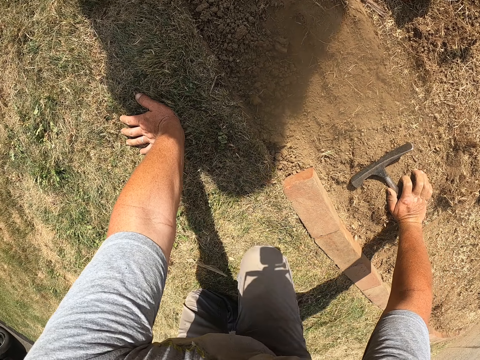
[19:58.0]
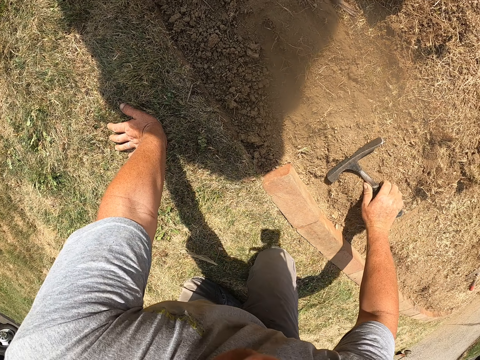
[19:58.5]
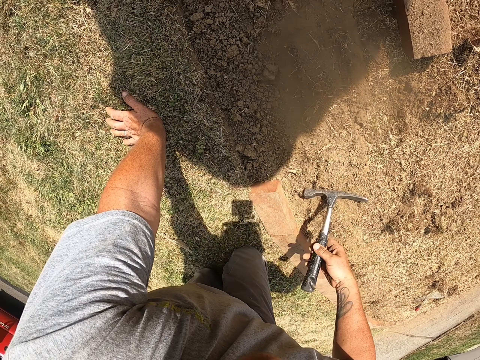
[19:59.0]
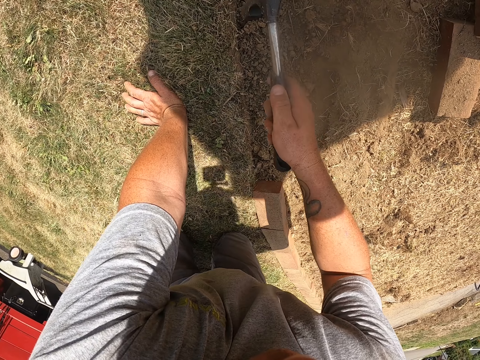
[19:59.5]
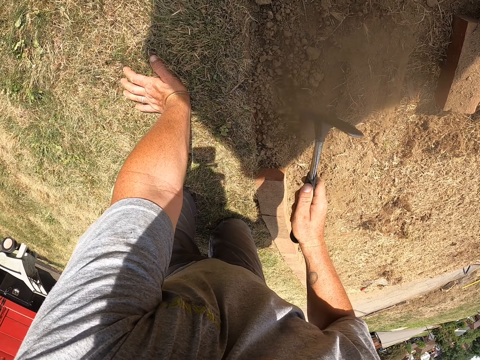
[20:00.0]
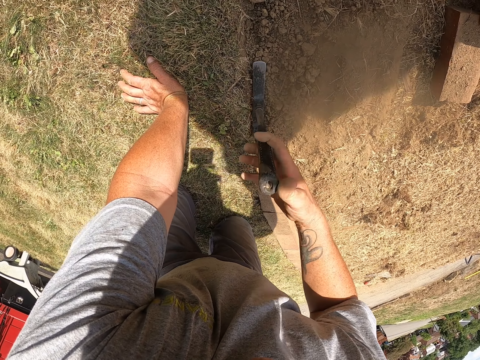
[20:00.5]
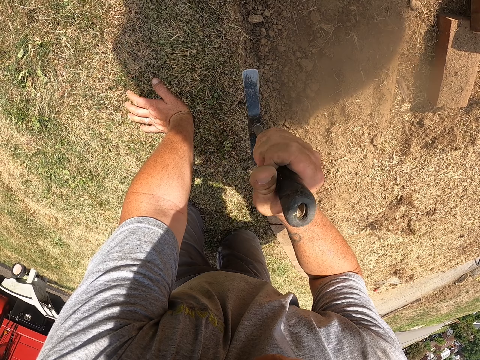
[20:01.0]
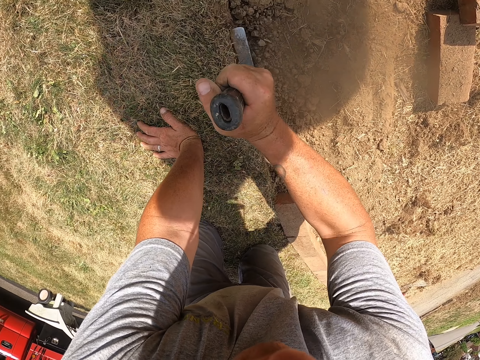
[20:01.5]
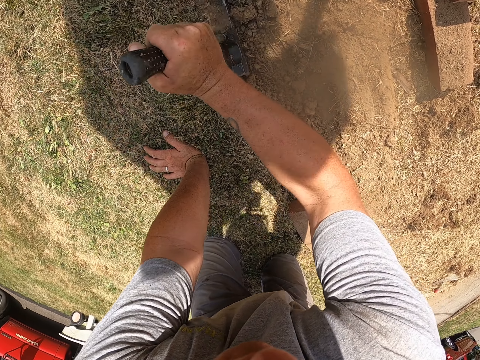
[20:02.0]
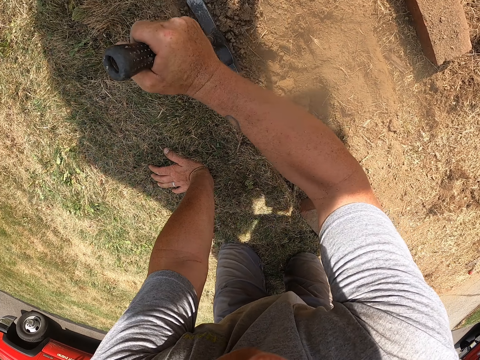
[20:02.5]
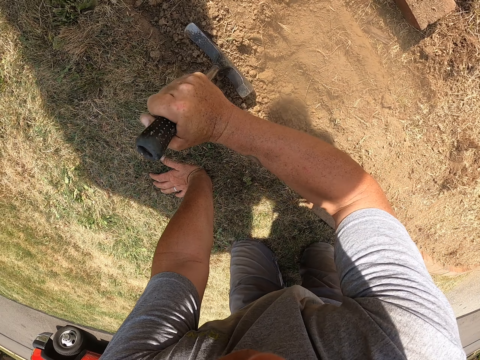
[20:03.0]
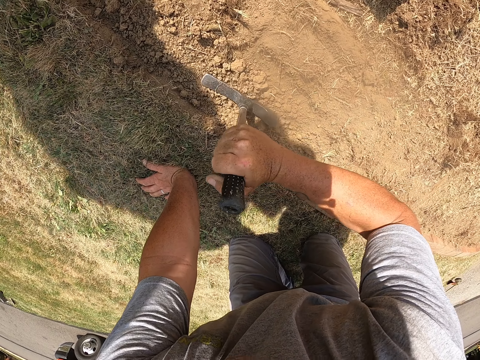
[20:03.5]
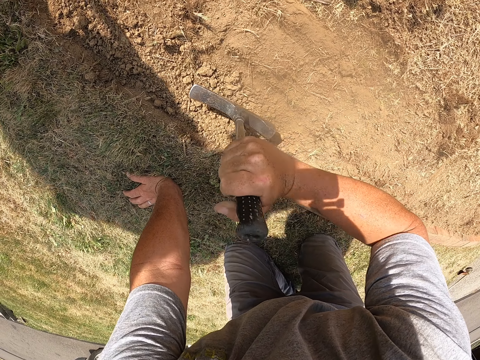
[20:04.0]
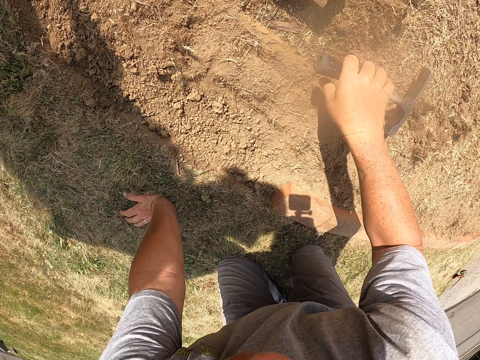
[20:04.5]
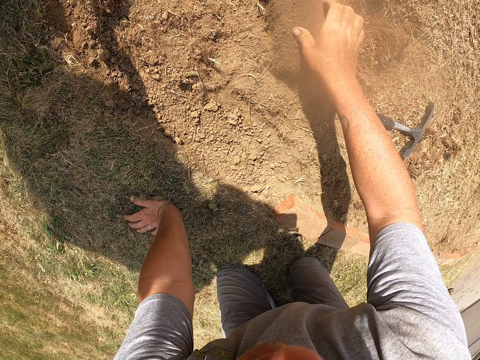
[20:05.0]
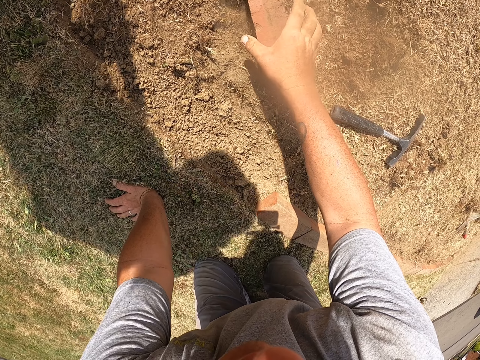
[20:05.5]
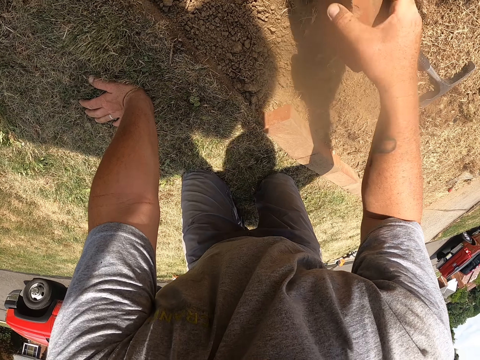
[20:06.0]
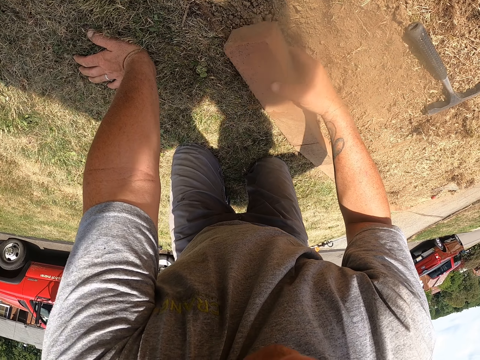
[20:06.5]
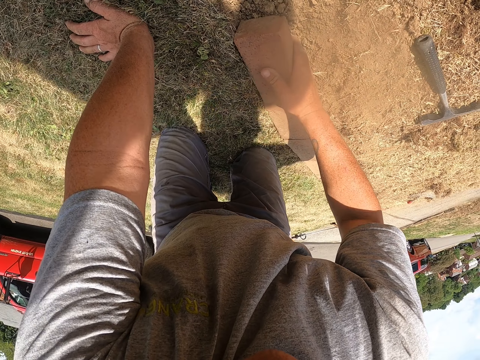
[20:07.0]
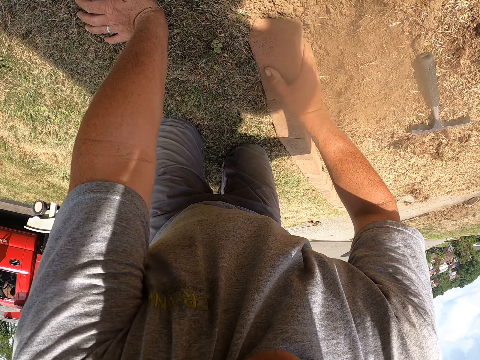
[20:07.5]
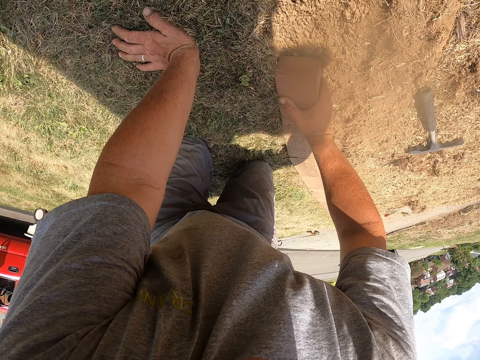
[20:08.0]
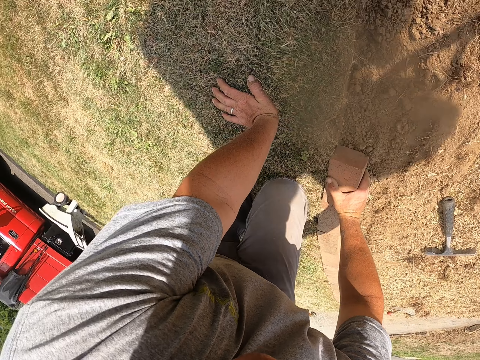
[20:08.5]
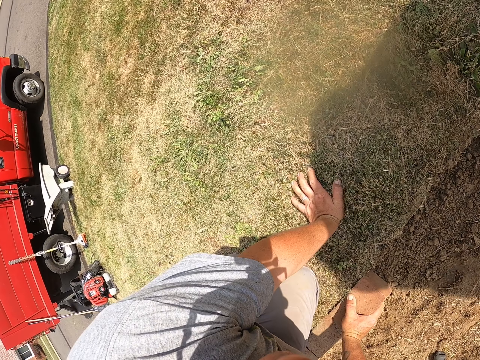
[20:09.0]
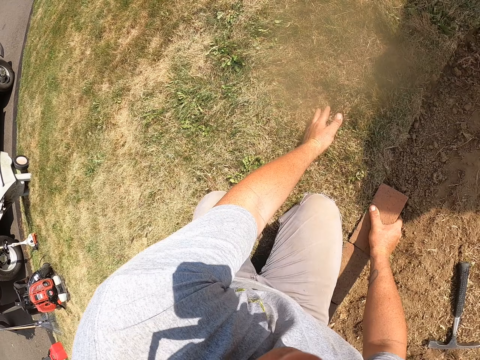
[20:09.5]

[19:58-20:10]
The camera wearer crawls on the ground. They rub the soil in the trench with the hammer. They kneel on the ground. They compact the soil in the trench with the hammer. They hit the soil with the hammer. They drop the hammer on the ground. They pick up a brick from the ground. They mason. They arrange the brick on the trench.

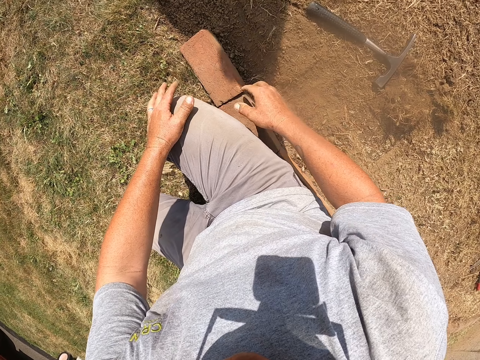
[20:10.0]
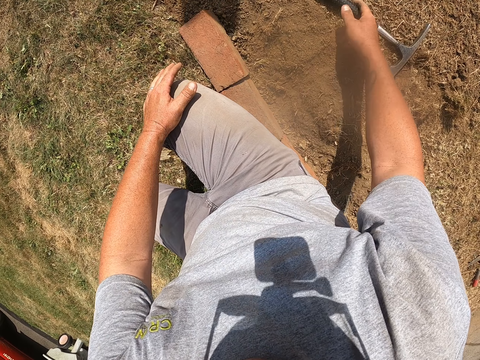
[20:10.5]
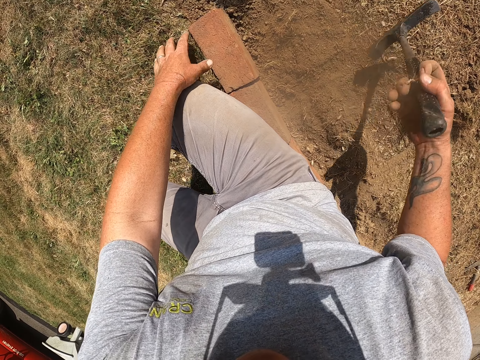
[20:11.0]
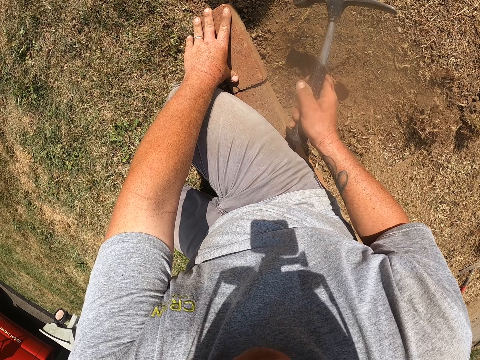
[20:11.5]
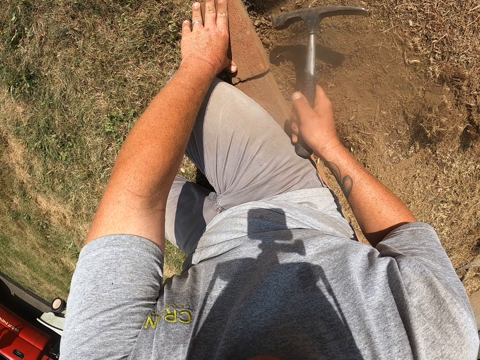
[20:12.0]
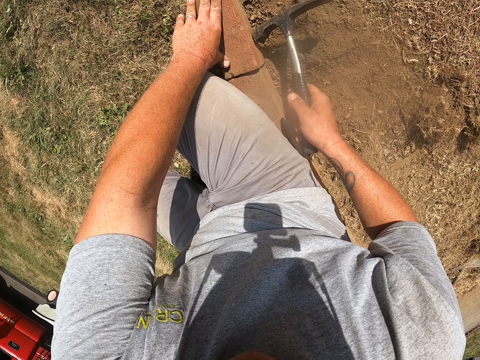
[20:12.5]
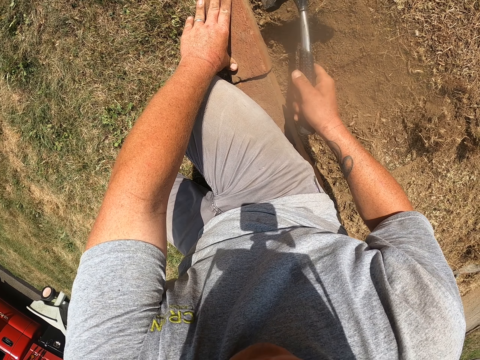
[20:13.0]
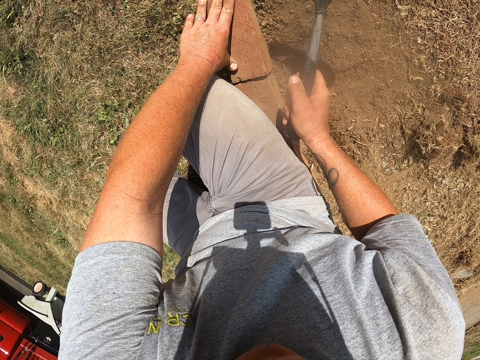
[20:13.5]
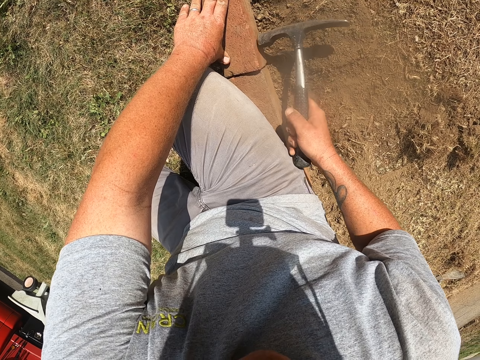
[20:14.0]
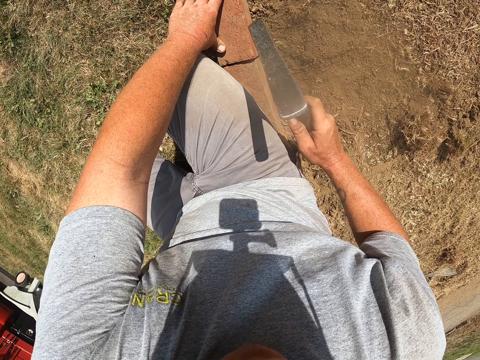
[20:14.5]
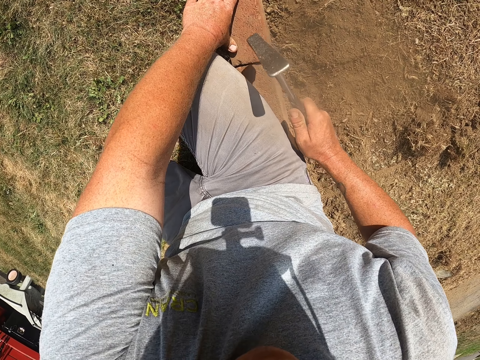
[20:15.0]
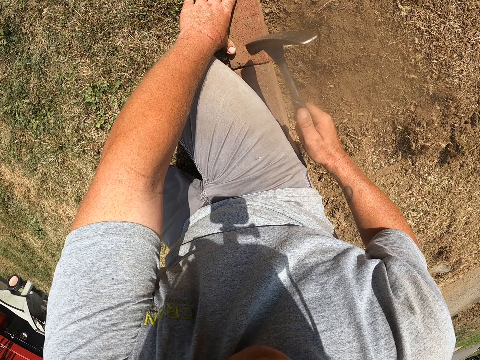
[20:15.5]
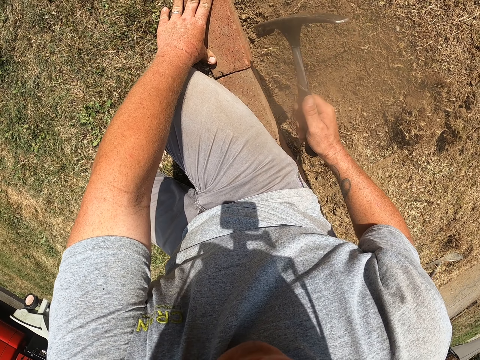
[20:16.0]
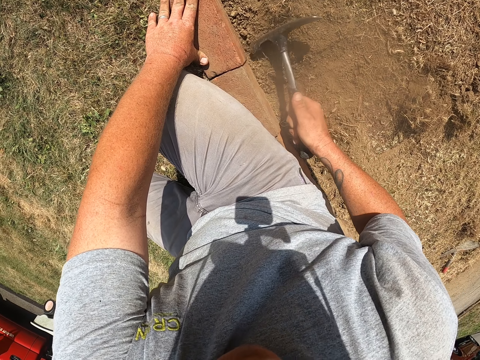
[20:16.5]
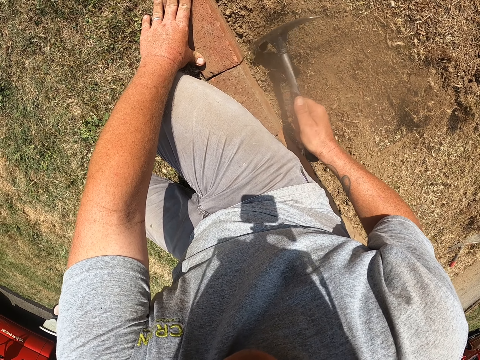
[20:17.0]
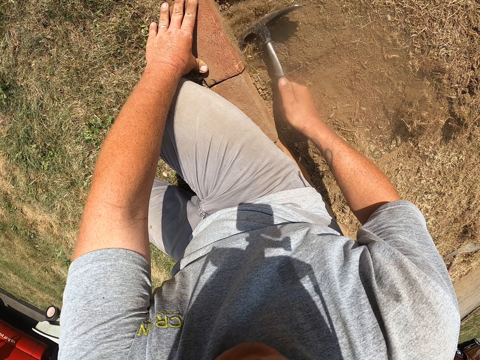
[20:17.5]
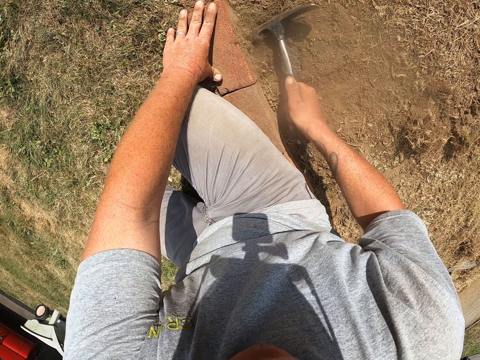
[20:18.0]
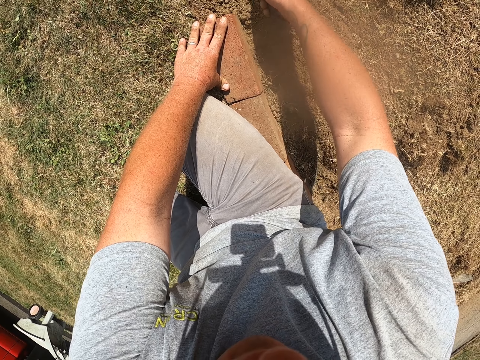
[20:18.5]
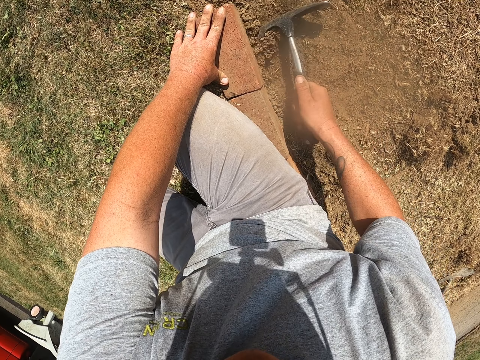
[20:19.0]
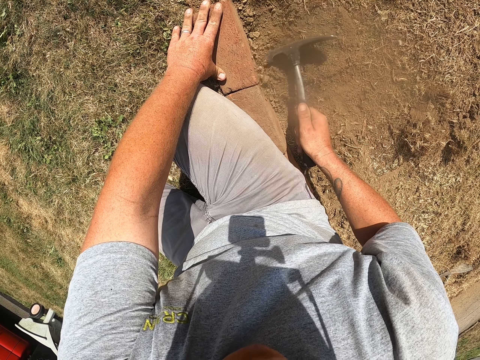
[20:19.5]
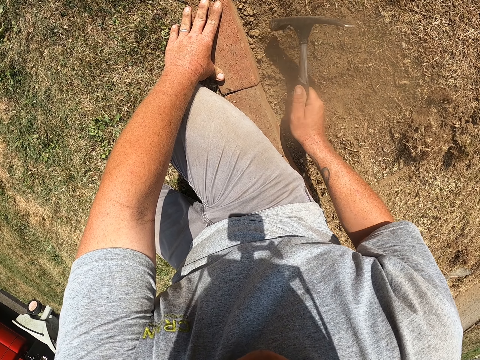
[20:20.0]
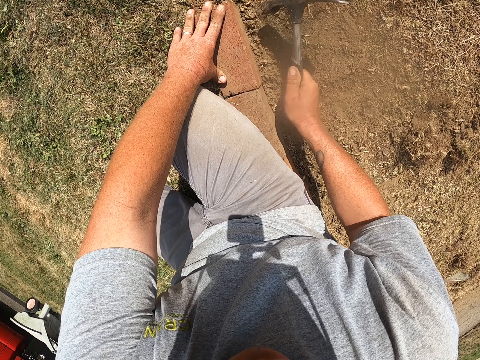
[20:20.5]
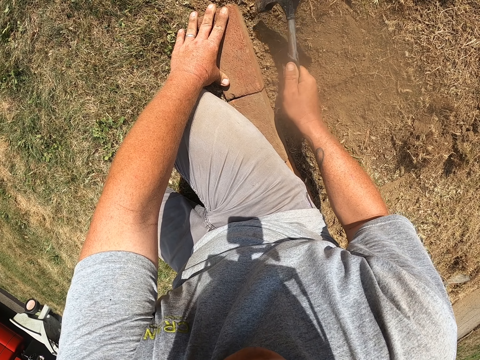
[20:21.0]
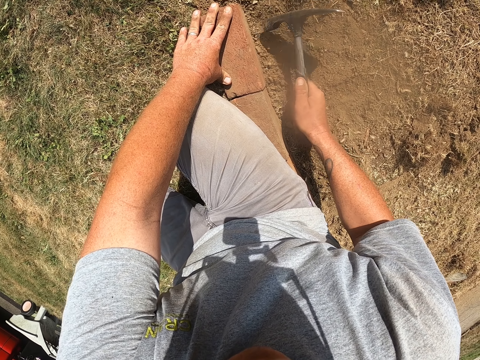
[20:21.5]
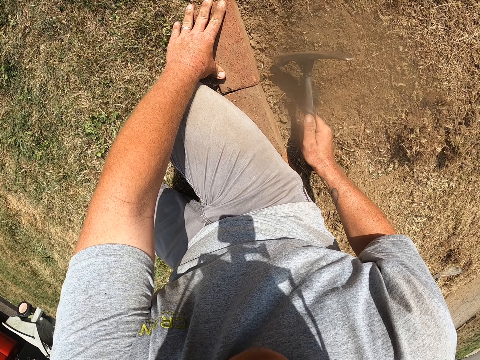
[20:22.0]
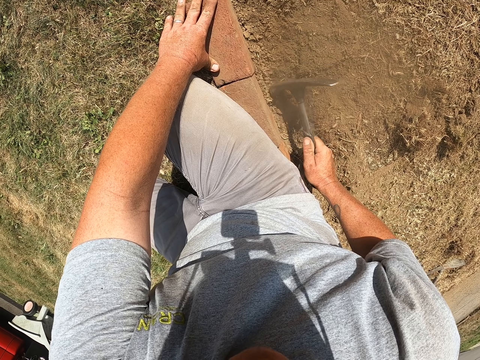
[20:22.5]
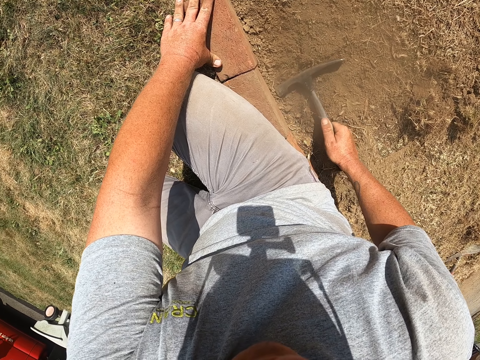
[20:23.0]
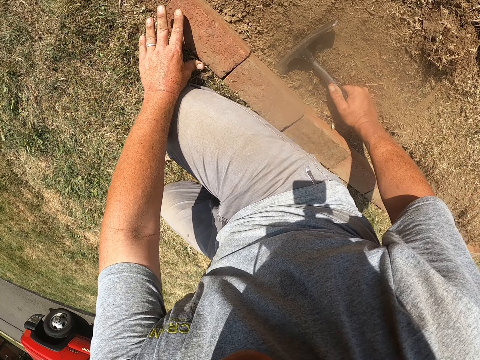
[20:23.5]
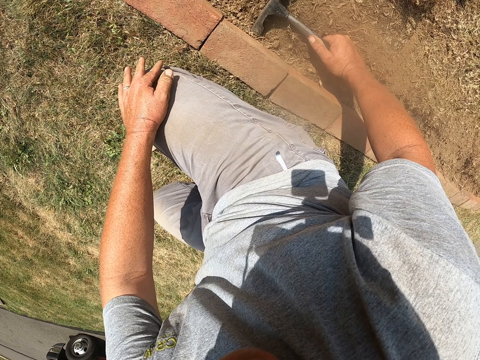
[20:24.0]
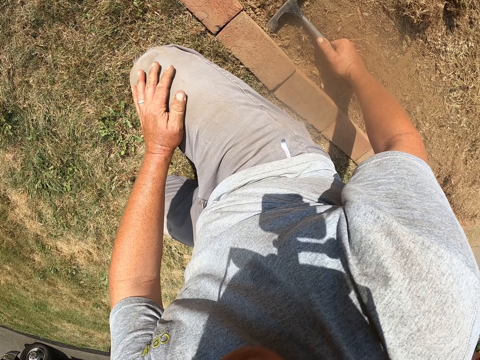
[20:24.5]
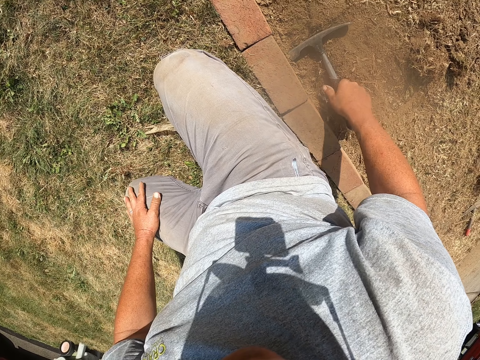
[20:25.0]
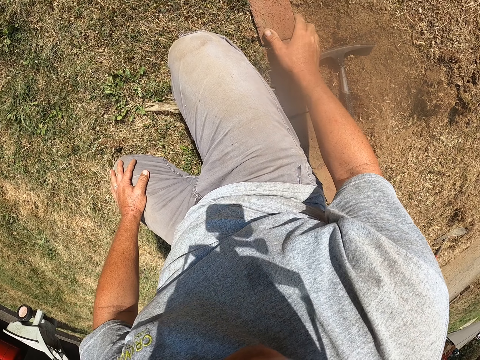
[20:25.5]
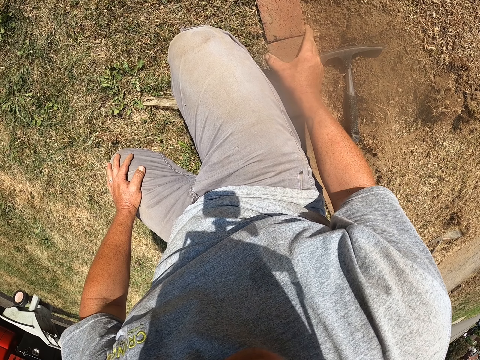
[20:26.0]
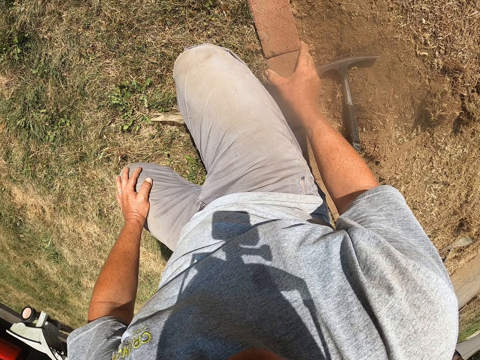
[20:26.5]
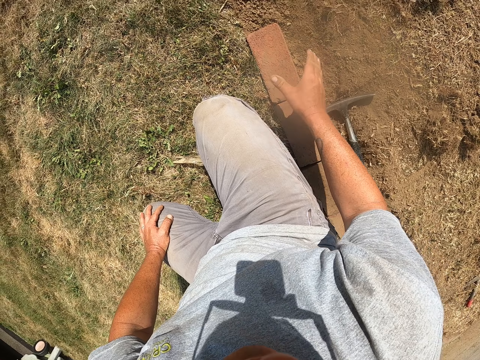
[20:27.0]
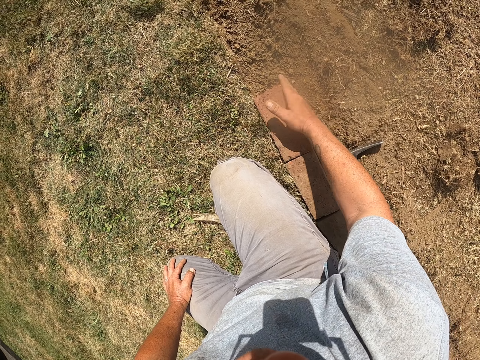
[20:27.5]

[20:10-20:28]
The camera wearer picks the hammer from the ground. They hit the brick in position with the hammer. They hold the brick with the left hand. They hit the soil around the brick with the hammer. They pull soil with the hammer. They hit the soil around the brick with the hammer. They put the hammer down. They hold the hammer on the ground. They let go of the hammer on the ground. They adjust the bricks in the trench.
